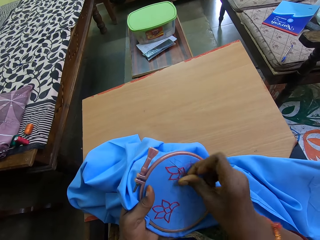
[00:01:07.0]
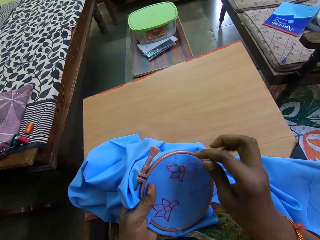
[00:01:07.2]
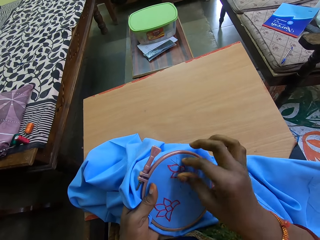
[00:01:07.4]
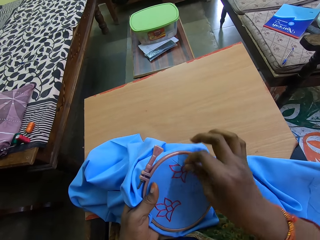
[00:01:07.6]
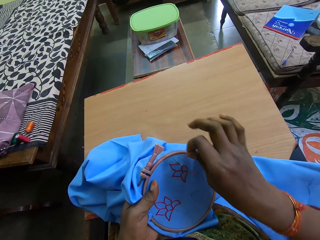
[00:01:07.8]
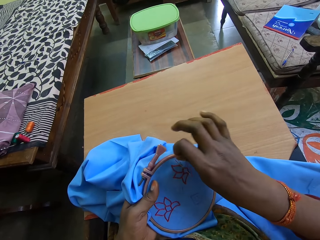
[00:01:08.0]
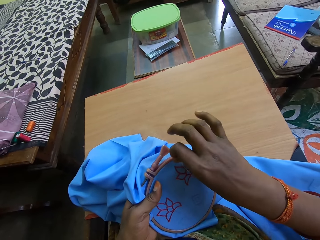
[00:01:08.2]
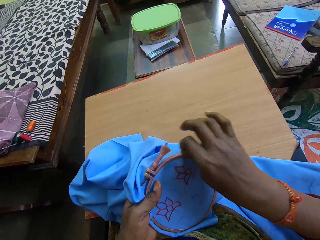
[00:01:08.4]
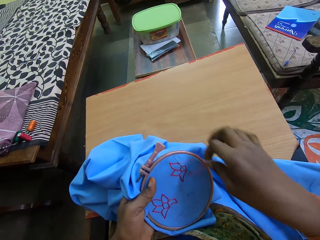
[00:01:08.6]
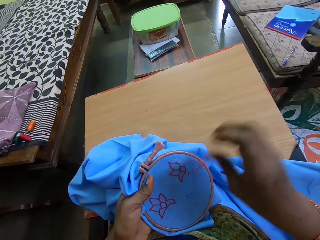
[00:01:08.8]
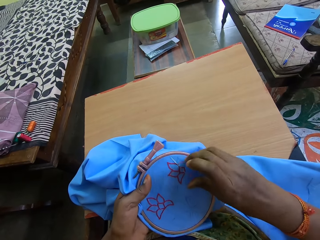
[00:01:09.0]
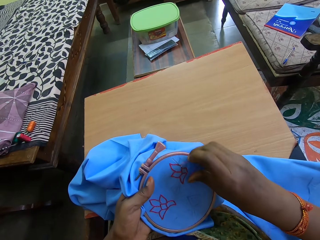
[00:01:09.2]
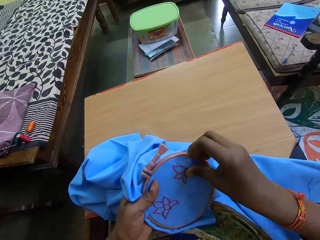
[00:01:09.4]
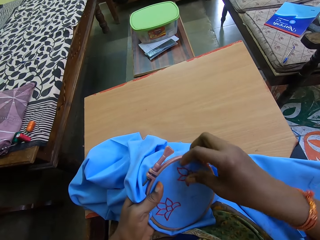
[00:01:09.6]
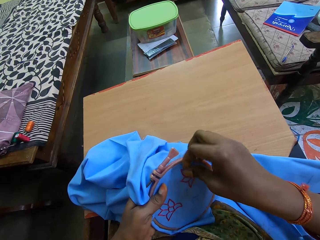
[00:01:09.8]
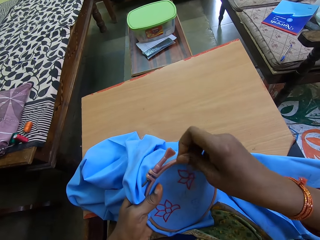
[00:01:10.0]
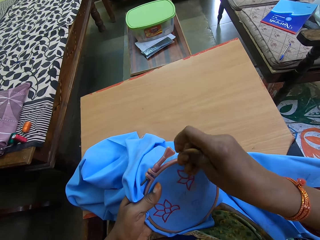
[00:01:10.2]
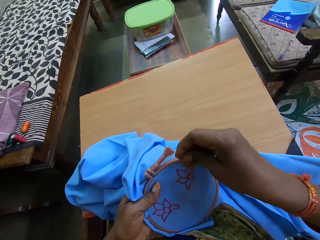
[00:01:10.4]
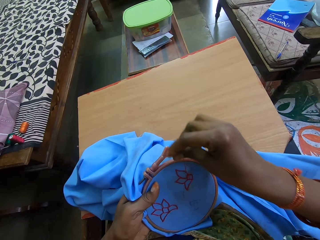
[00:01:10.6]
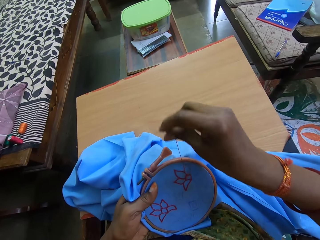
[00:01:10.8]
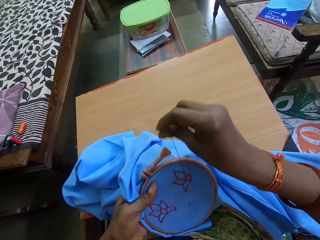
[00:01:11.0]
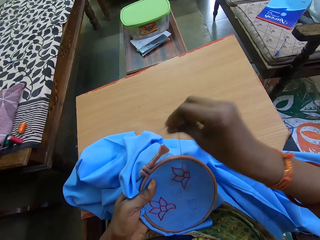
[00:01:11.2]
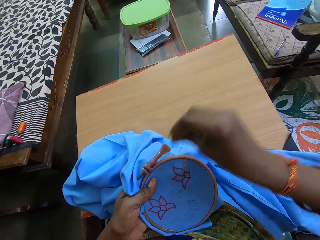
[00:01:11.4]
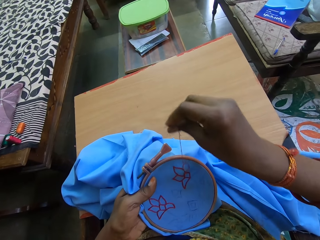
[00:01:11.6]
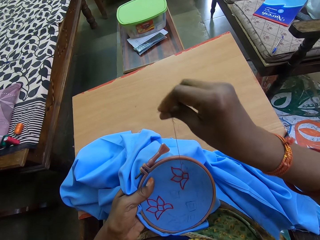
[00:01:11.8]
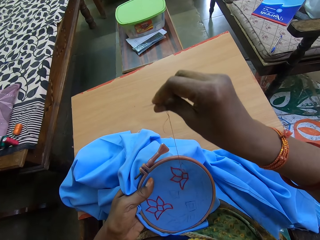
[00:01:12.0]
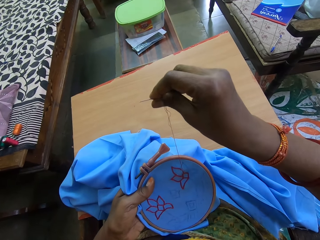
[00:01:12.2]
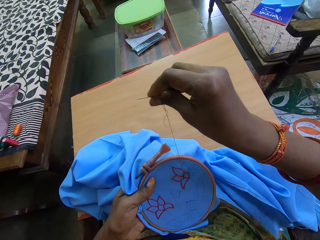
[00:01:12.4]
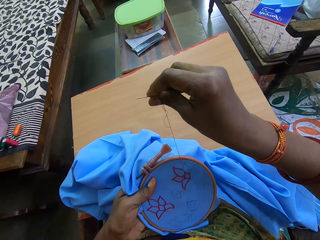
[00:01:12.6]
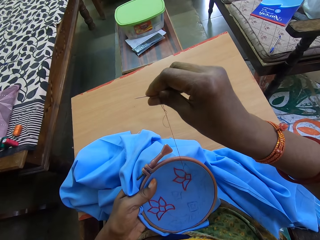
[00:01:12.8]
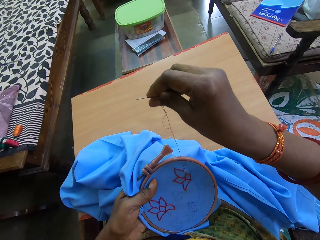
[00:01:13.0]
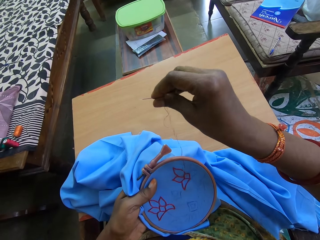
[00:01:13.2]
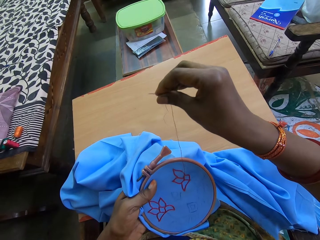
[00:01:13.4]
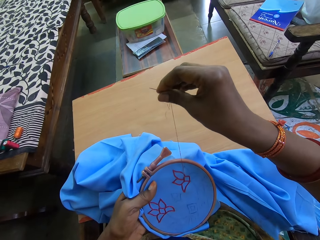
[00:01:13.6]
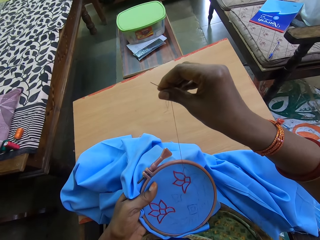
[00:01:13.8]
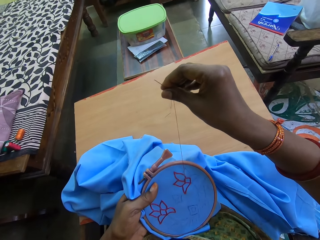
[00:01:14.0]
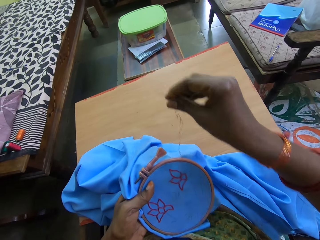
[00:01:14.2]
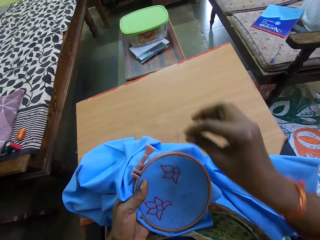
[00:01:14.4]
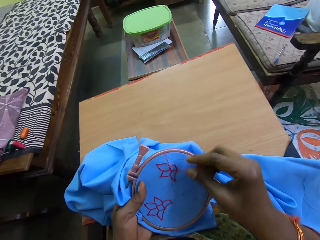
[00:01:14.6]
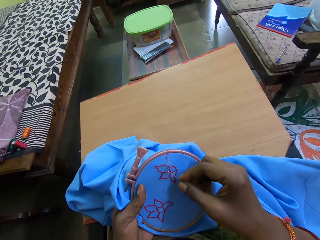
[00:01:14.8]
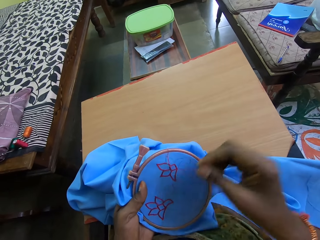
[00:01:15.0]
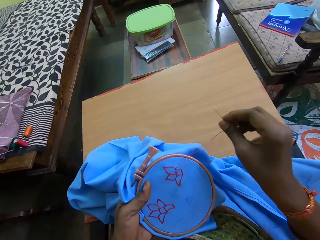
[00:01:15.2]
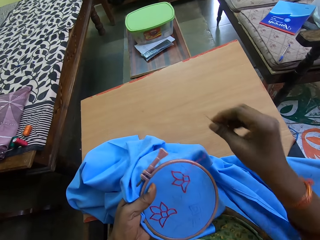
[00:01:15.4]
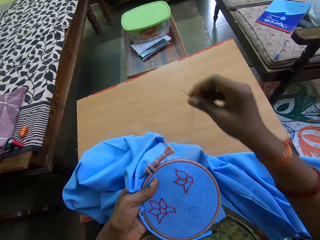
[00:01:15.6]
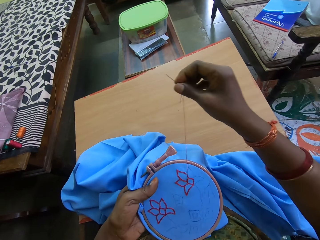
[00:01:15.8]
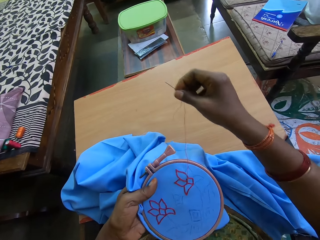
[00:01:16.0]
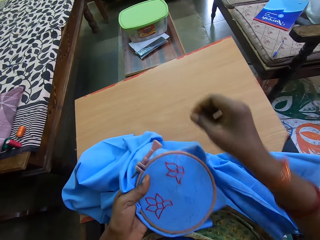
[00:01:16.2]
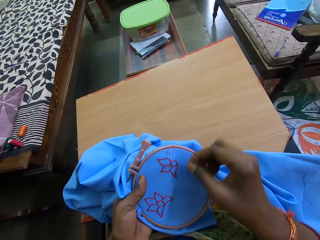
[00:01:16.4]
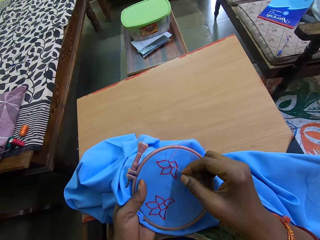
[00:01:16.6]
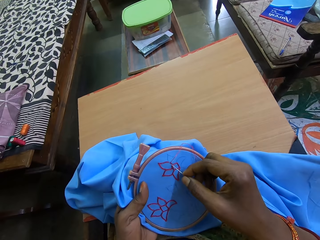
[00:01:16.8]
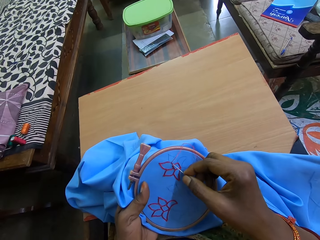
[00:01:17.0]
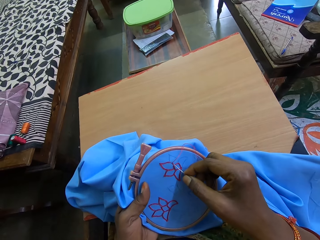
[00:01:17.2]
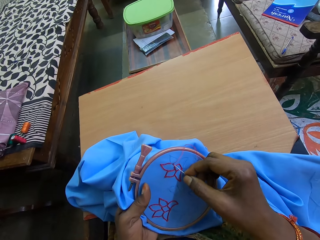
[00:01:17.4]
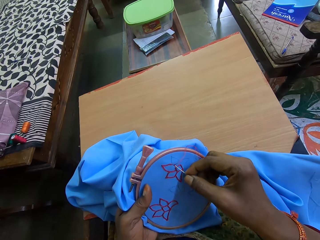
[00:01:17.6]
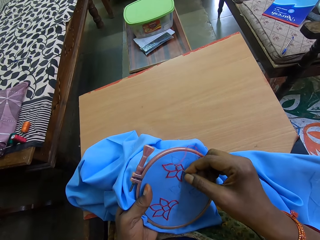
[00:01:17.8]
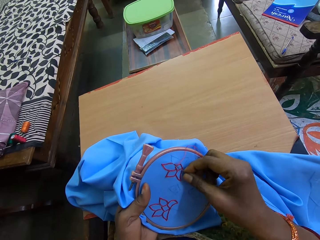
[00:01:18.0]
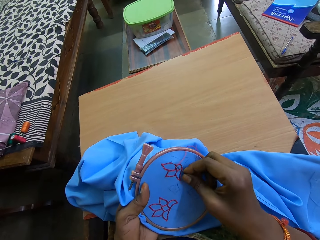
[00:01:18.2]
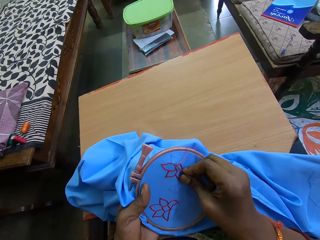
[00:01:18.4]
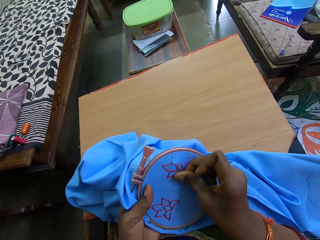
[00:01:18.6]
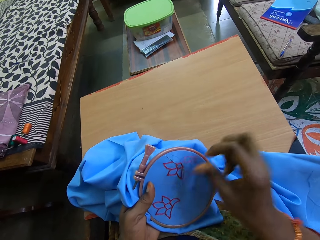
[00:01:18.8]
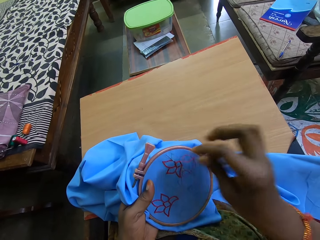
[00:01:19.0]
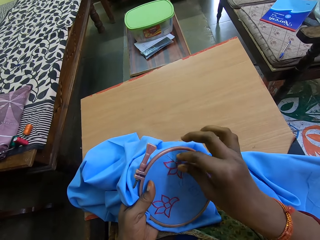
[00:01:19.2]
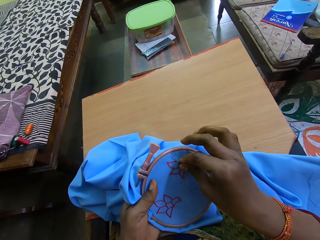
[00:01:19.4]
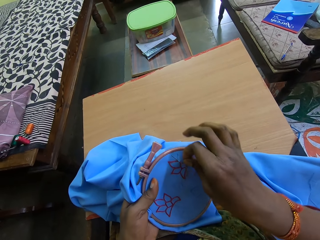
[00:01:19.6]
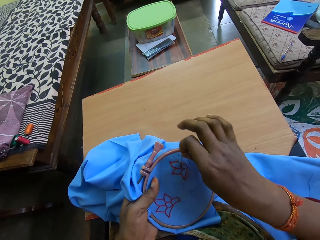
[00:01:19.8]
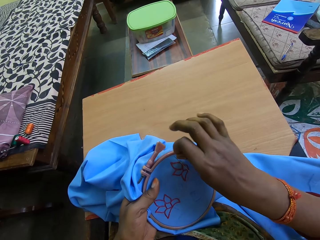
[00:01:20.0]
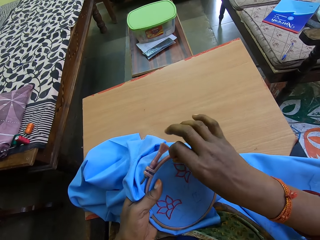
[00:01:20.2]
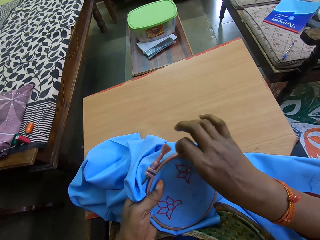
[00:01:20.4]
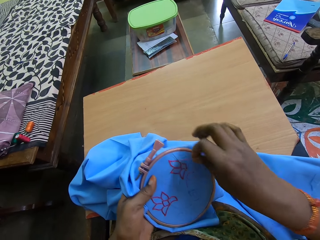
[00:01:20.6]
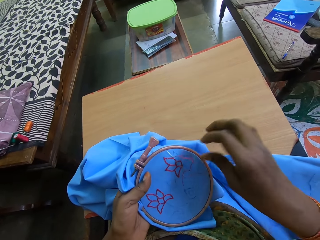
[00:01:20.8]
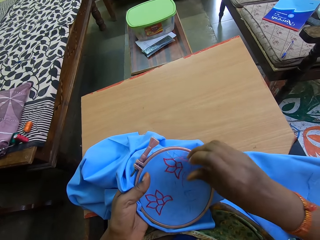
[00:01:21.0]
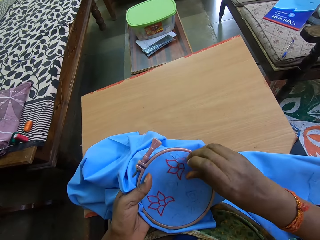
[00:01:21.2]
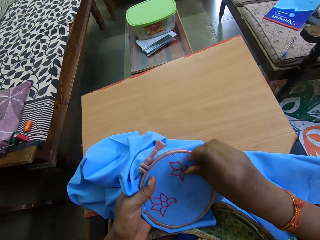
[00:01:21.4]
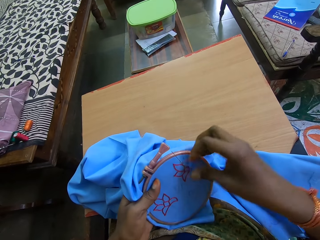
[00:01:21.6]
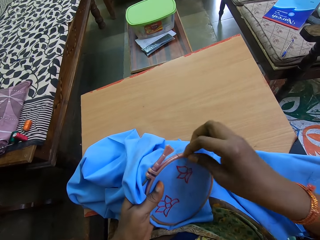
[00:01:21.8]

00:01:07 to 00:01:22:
The camera wearer aligns a thread on the needle. They pull the needle in the cloth. They straighten the thread. They insert the needle in the cloth. They align the thread on the needle.

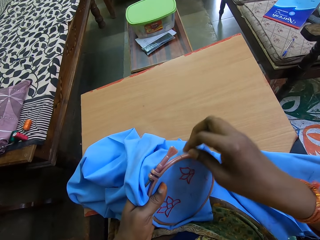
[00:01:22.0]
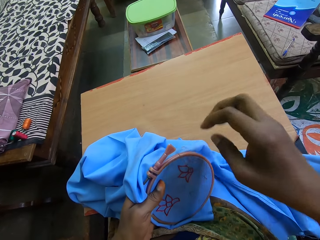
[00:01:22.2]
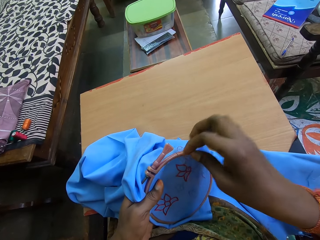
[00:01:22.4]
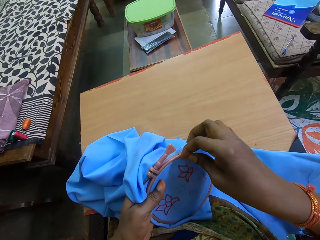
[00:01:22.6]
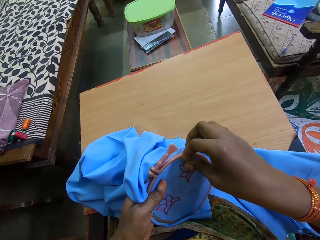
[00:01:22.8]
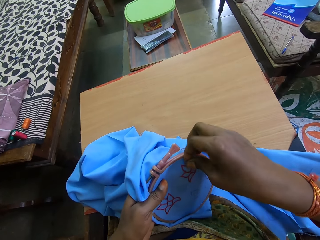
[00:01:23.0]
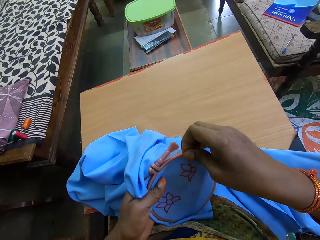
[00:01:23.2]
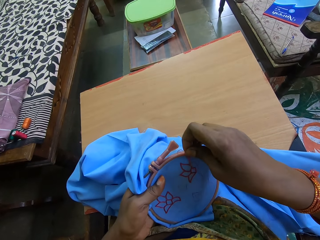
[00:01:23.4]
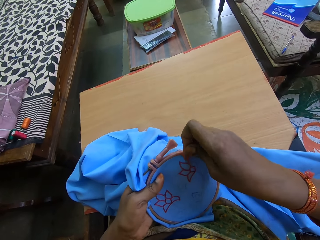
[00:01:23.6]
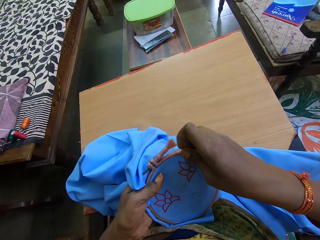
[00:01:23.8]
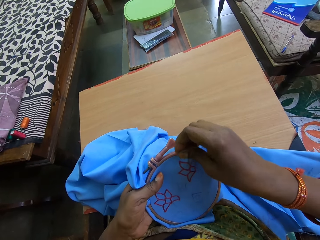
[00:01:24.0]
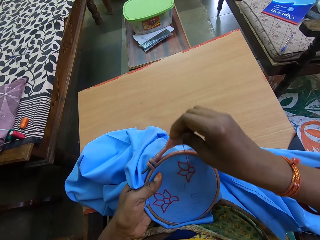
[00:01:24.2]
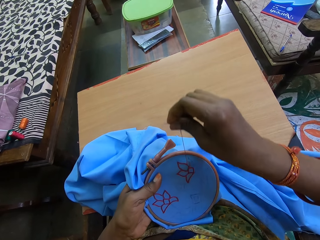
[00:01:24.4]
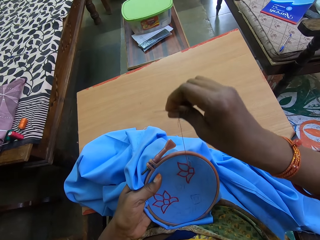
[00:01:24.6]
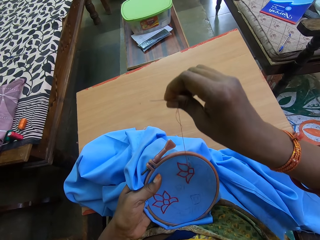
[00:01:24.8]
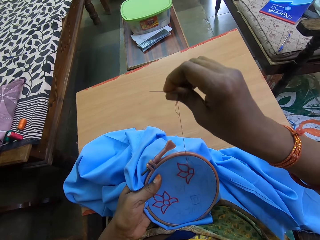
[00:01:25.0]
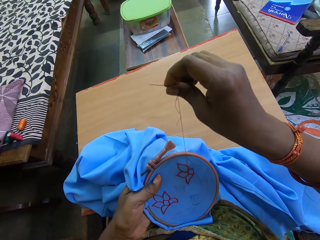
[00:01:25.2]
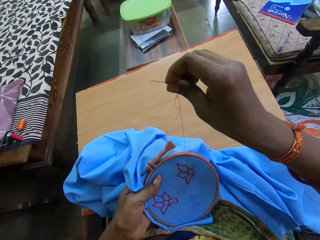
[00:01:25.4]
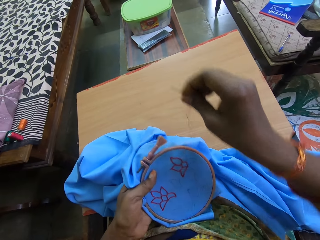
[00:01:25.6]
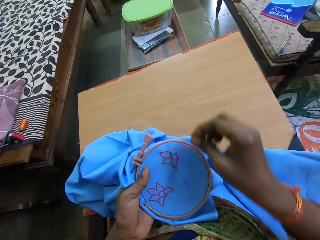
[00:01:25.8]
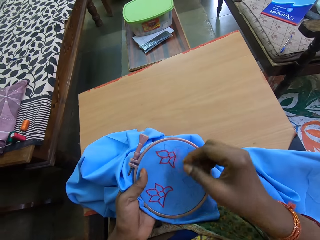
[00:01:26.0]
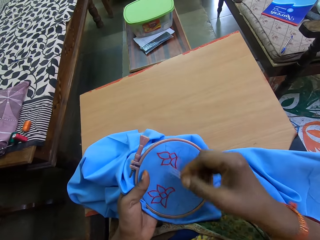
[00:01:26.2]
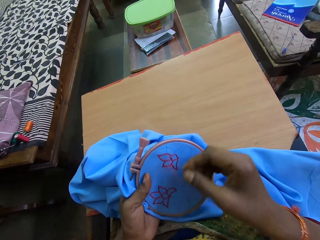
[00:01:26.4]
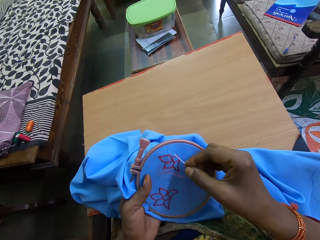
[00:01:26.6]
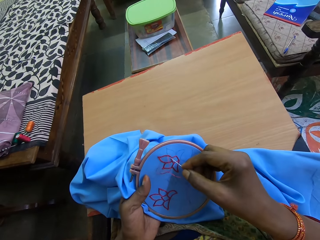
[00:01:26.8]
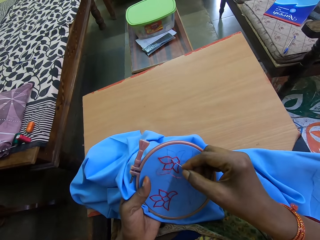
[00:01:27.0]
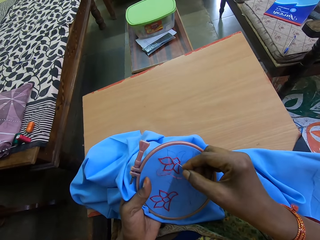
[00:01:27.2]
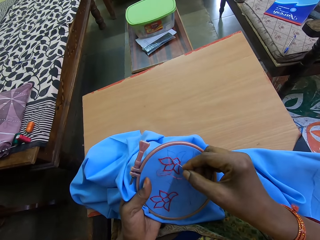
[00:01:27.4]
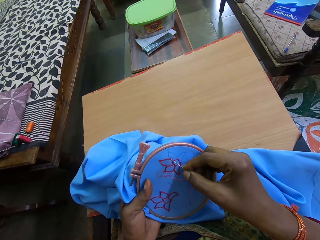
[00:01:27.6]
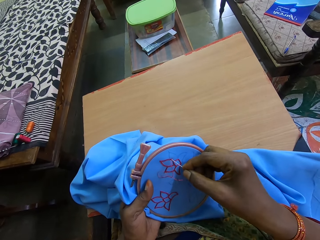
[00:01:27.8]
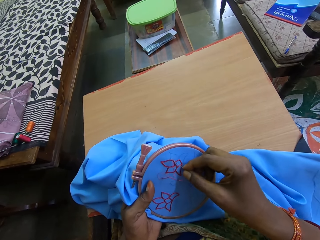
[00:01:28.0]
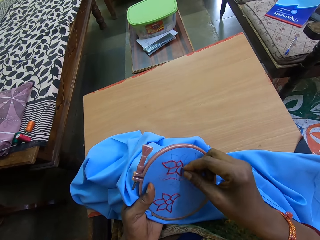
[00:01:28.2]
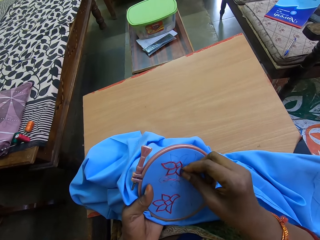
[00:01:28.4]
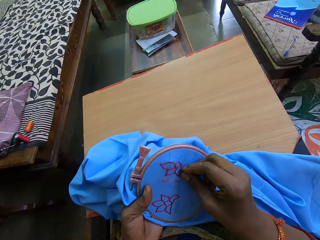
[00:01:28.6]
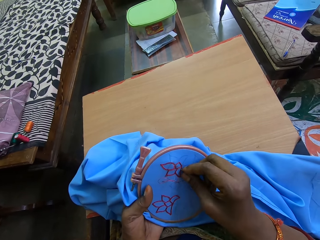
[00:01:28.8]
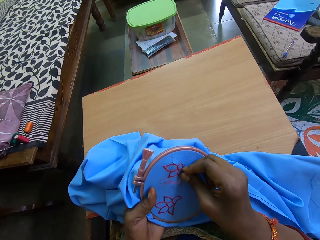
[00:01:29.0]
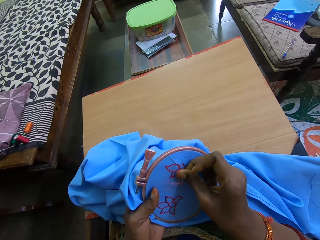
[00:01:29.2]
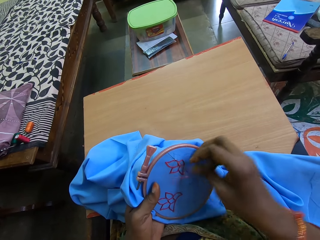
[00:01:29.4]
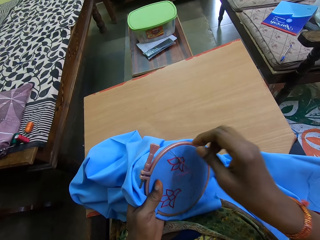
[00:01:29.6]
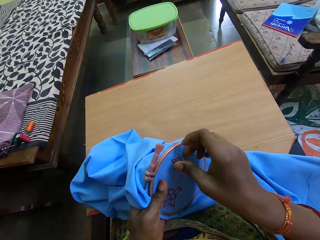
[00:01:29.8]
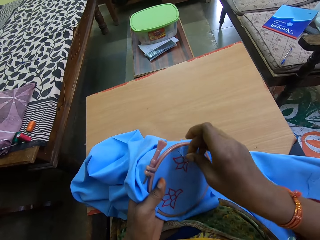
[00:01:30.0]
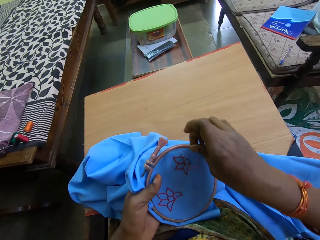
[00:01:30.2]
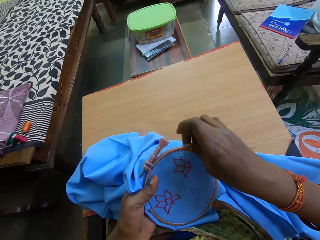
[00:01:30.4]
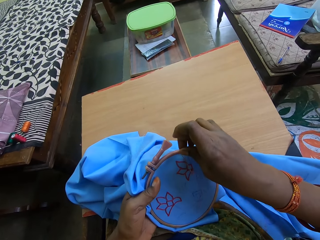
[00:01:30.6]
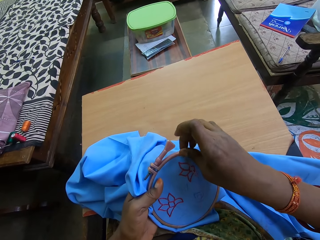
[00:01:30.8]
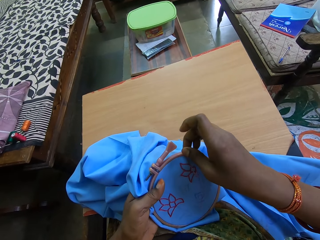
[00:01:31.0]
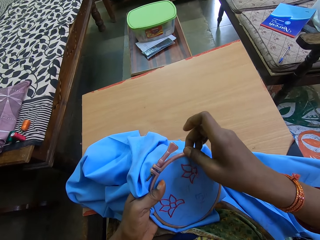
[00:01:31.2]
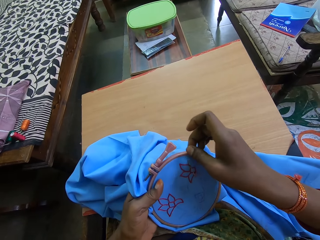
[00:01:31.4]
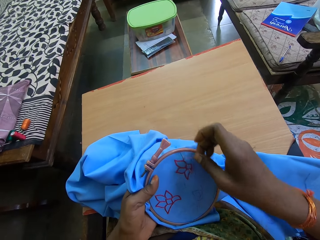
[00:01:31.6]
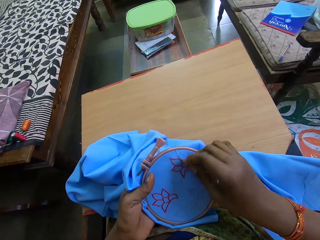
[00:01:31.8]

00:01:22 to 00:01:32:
The camera wearer pulls a needle in the cloth. They insert the needle in the cloth. They align a thread on the needle.
